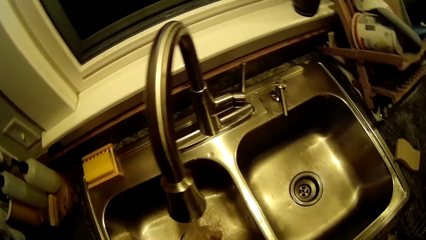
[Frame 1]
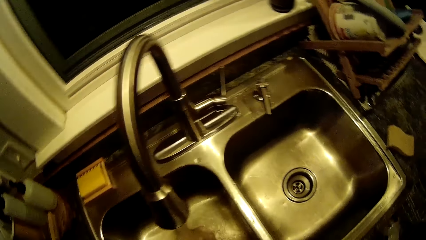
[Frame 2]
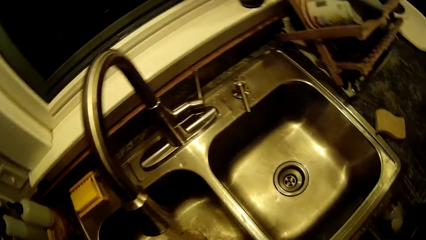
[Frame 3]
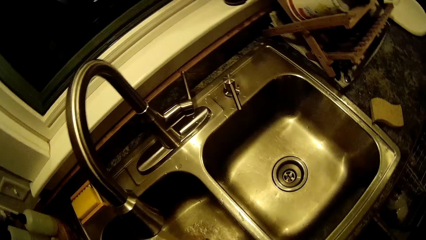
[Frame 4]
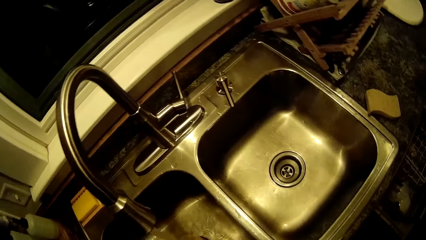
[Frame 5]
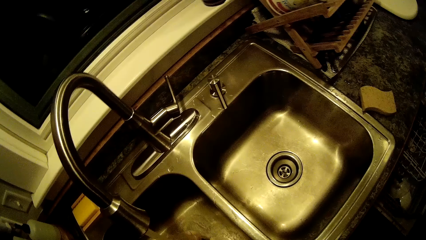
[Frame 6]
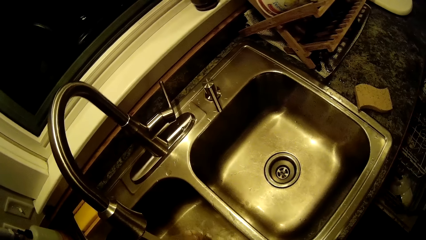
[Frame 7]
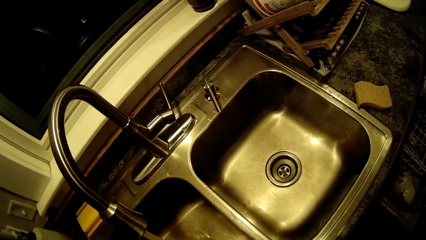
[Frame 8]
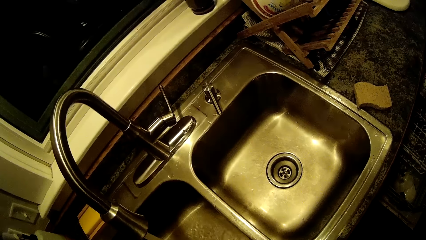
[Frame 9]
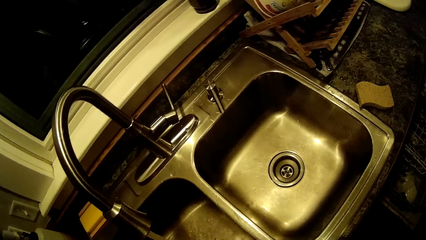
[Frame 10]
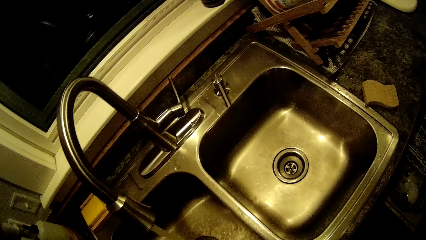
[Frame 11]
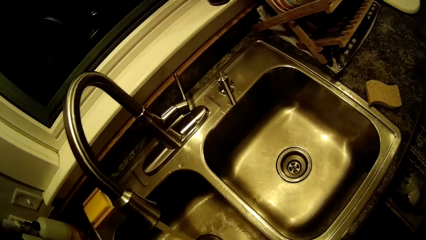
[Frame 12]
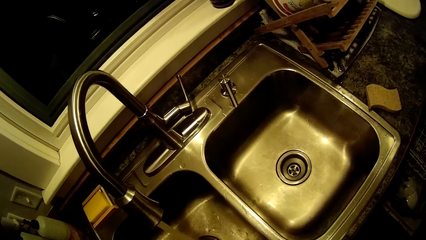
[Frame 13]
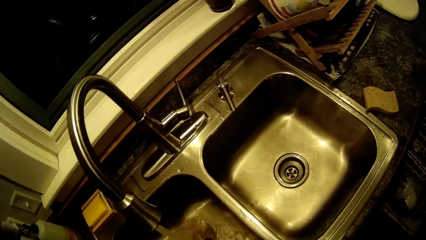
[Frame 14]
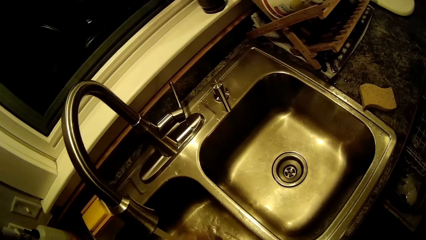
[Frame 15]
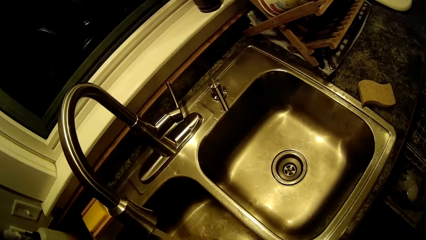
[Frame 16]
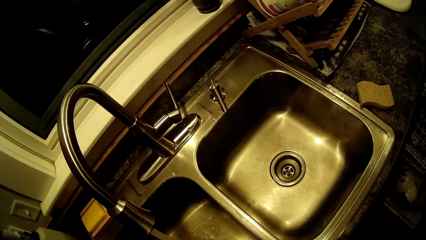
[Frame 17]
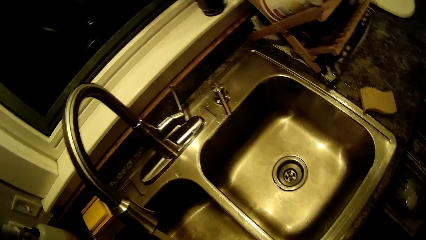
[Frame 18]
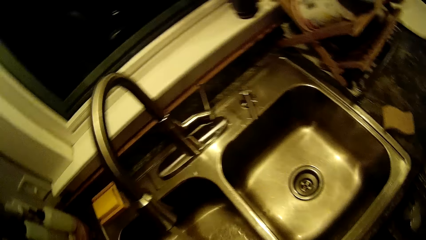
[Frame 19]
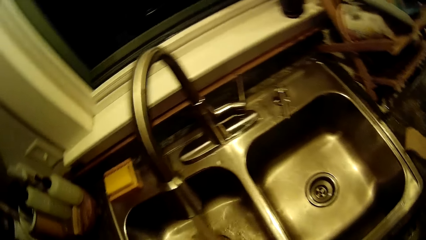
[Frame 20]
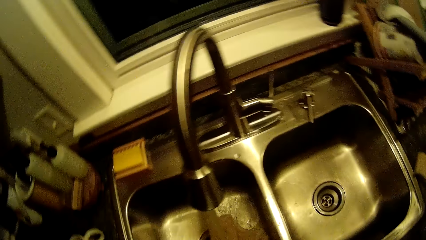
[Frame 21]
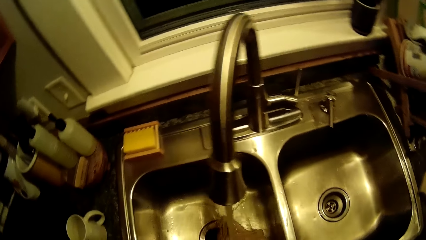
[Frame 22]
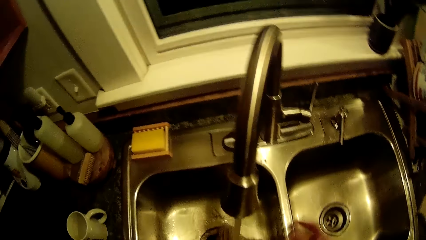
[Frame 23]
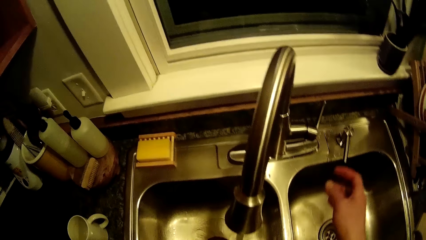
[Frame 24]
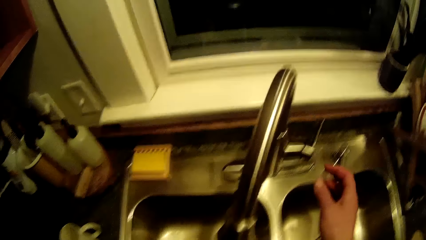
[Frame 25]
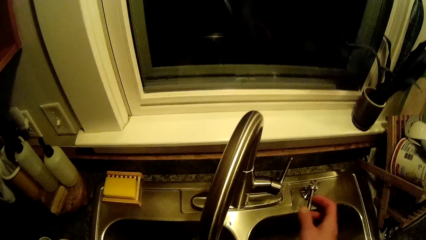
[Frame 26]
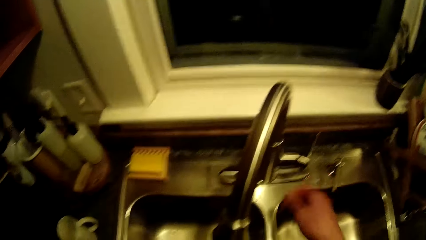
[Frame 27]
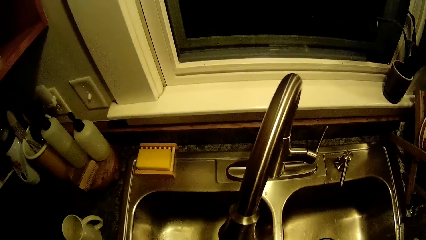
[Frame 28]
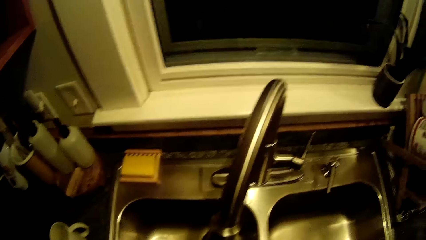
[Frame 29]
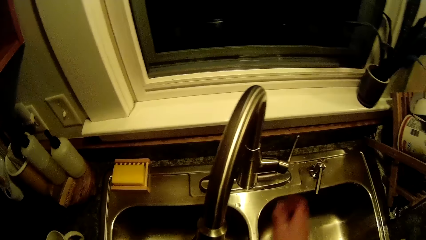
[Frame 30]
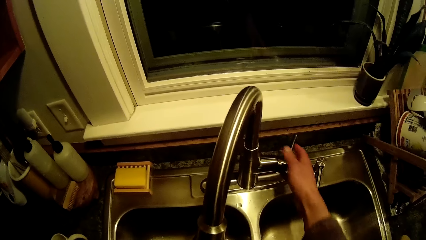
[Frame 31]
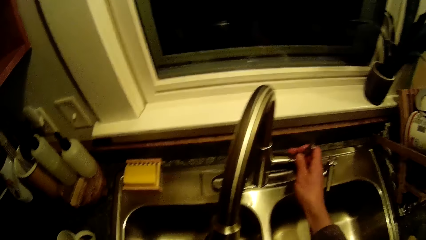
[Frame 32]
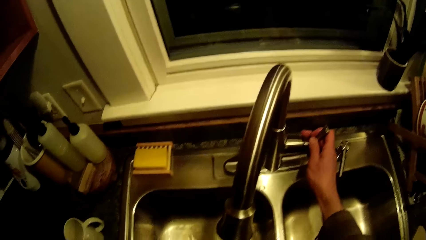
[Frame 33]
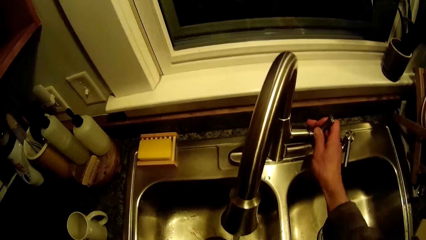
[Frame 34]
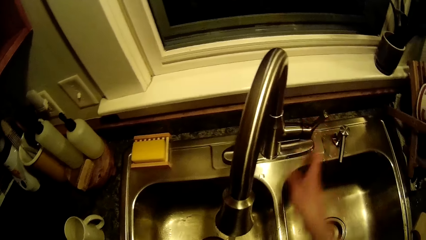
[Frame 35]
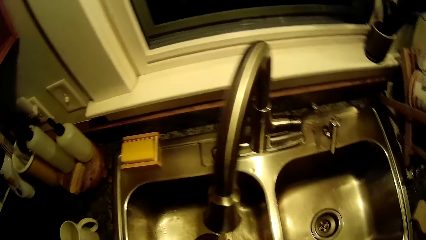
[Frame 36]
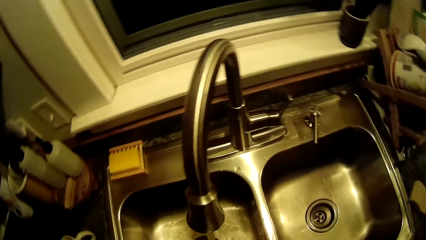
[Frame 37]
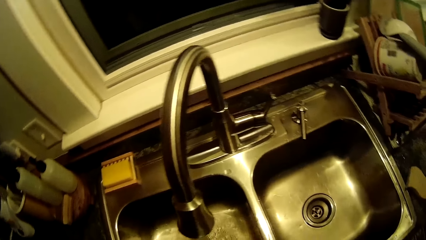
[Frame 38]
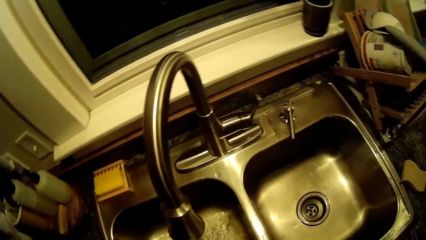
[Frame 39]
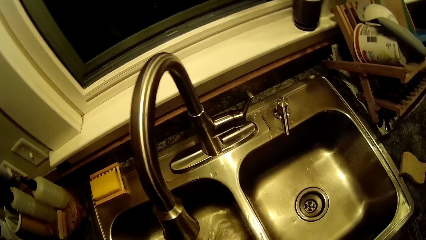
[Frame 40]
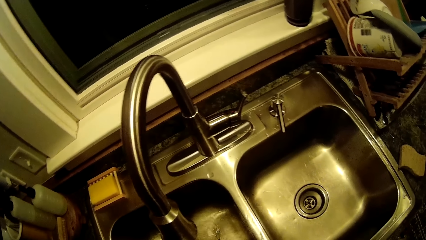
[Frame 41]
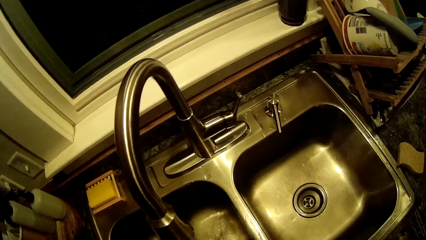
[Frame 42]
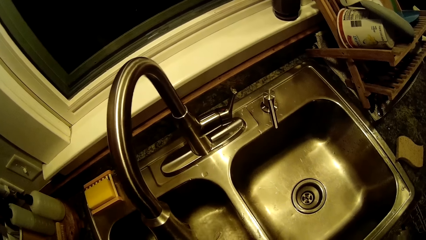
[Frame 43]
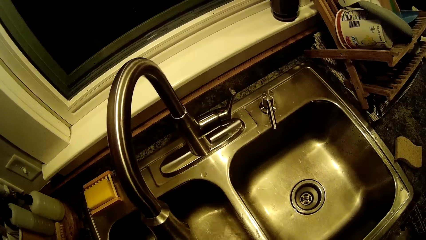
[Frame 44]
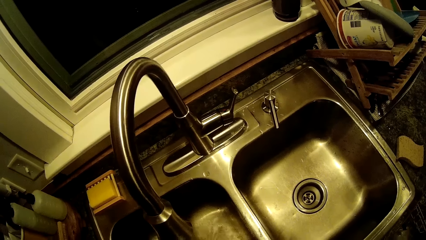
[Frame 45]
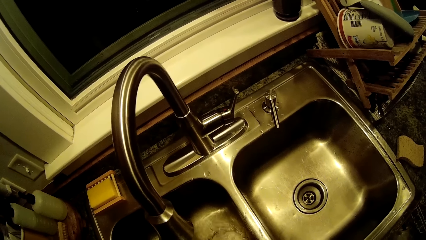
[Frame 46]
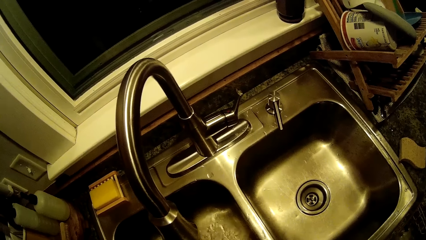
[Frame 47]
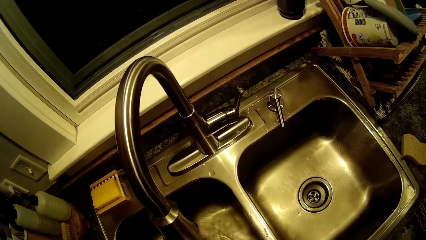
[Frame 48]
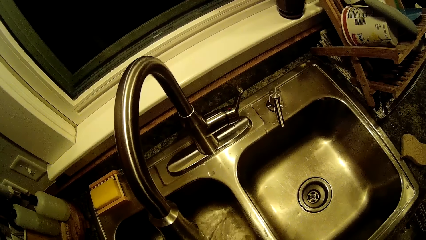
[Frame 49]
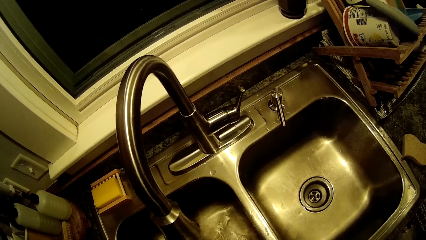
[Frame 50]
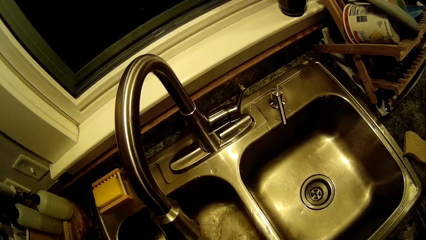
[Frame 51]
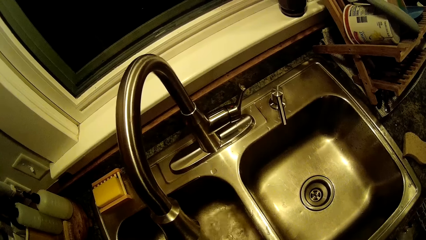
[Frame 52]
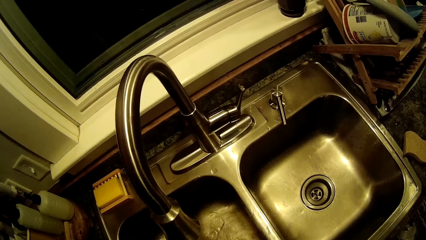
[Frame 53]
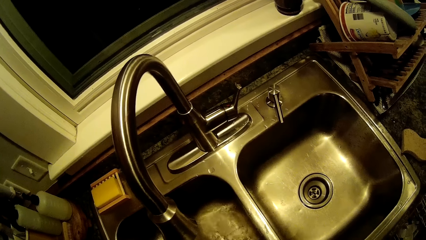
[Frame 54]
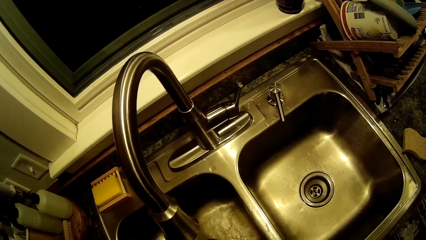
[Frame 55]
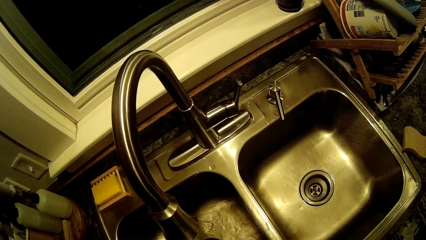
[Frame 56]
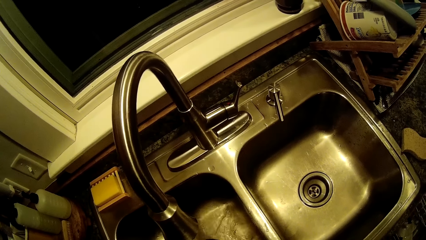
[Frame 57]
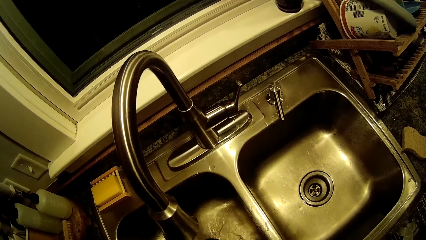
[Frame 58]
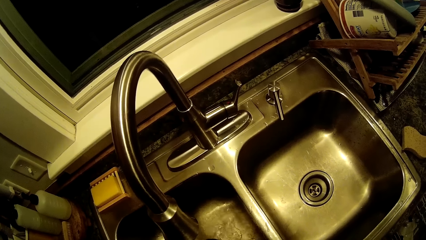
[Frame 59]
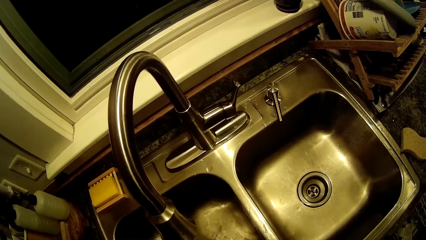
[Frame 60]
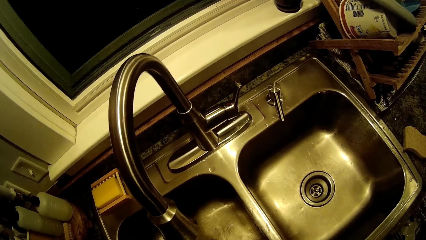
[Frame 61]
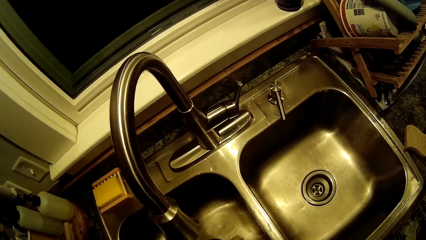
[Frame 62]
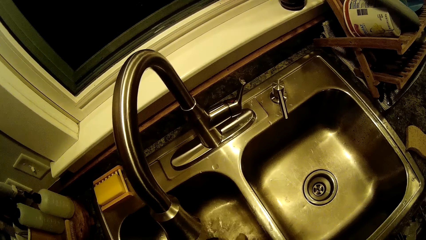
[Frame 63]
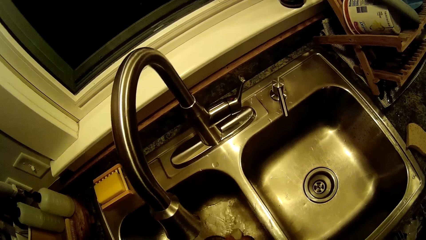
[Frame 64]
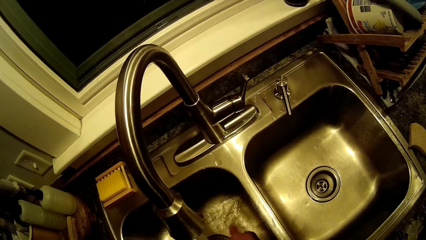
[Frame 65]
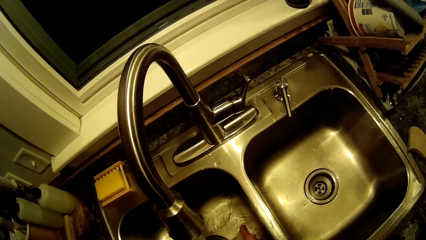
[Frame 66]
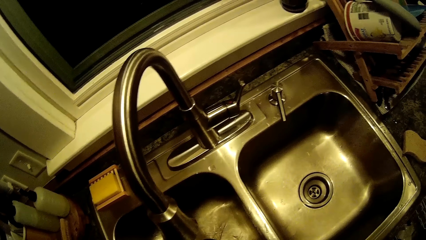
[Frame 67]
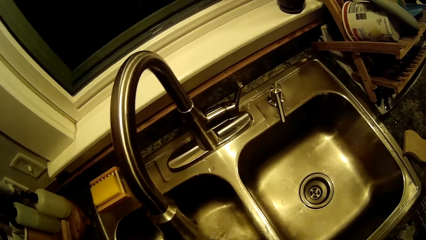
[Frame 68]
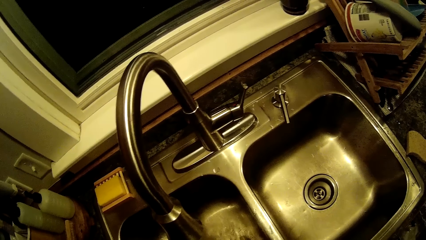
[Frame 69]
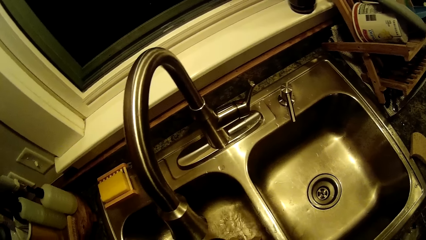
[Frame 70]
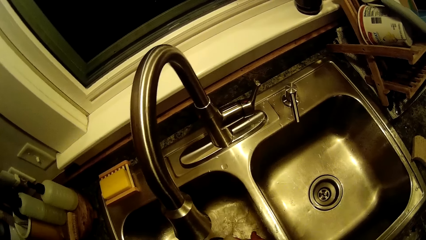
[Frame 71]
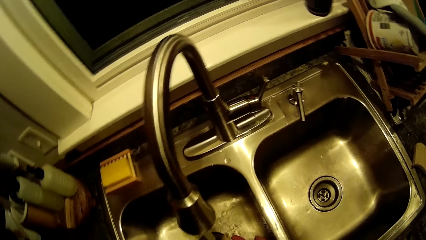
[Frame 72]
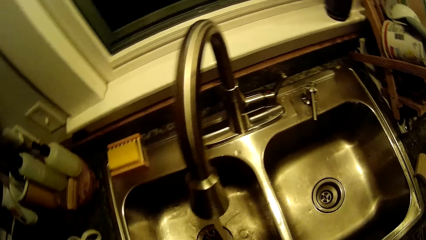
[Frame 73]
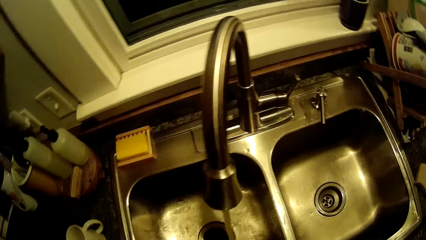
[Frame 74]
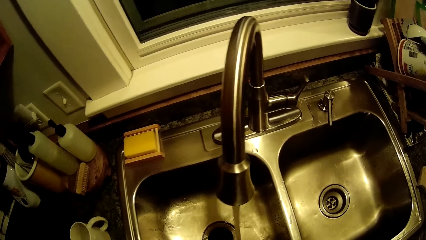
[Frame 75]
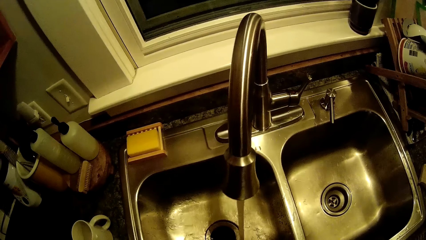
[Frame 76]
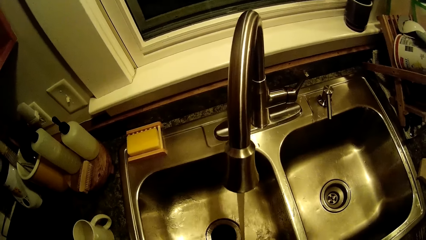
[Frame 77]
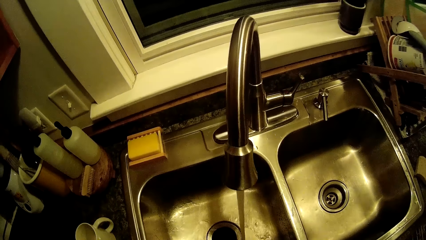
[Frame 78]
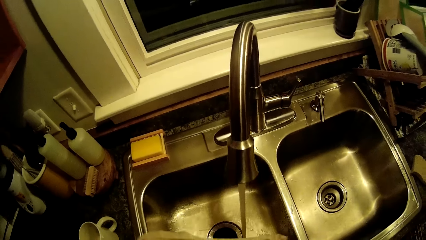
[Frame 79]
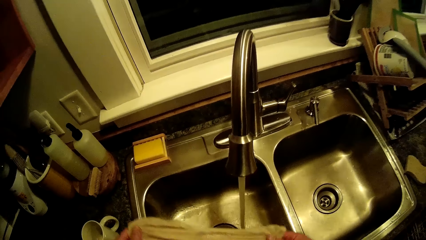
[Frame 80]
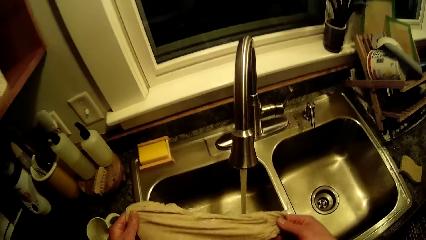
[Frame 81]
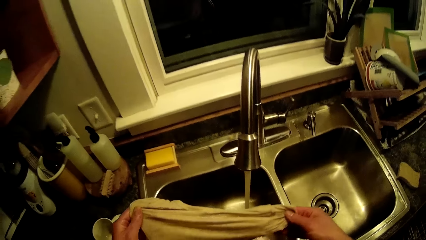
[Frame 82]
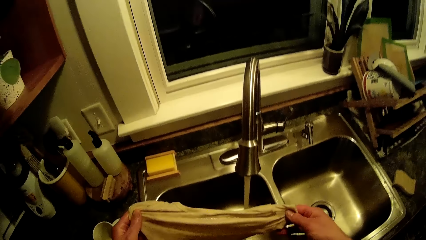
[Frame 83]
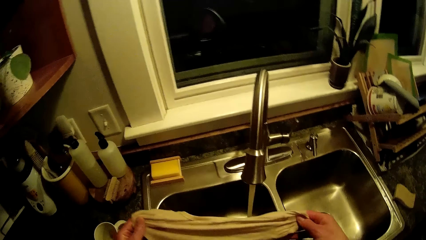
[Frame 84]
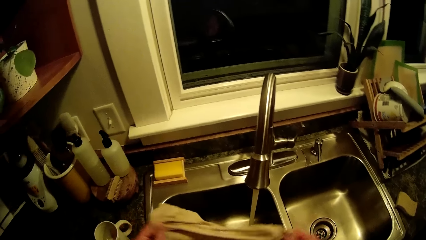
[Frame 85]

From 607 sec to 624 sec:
The camera wearer pushes a lever with his right hand. He adjusts the tap. He puts on the tap with his right hand. He adjusts the tap again. He lifts the towel in his hands.
